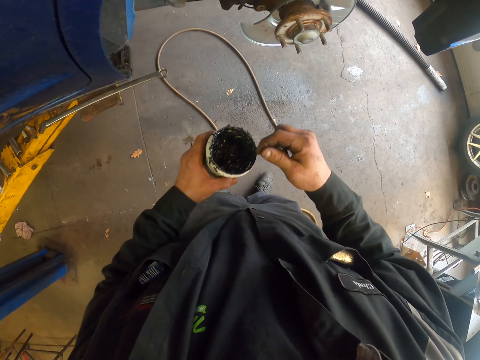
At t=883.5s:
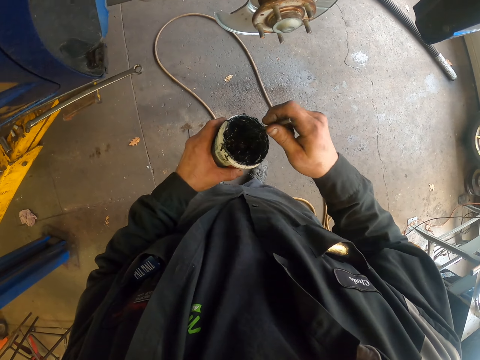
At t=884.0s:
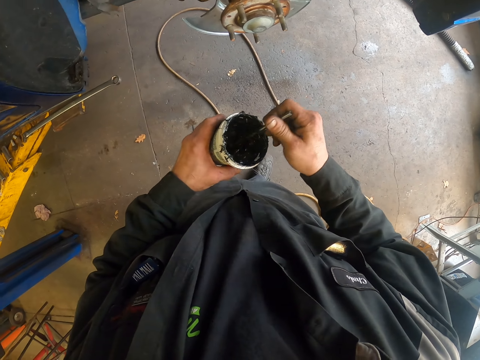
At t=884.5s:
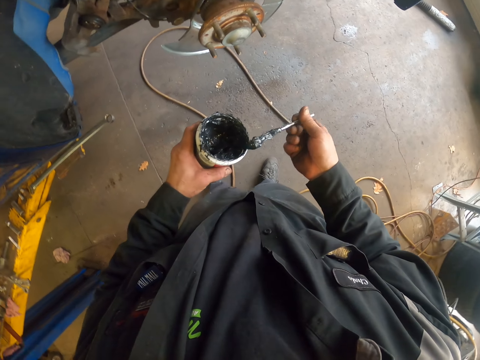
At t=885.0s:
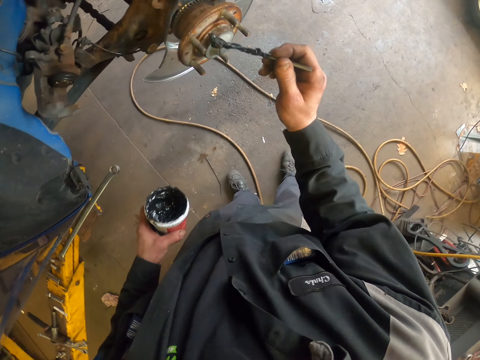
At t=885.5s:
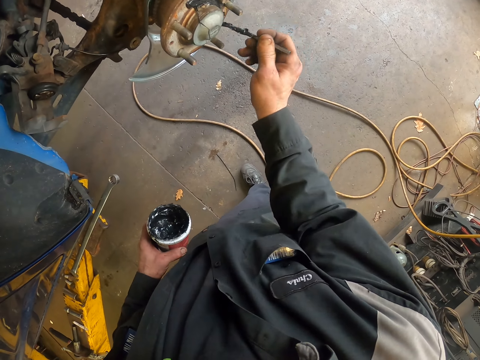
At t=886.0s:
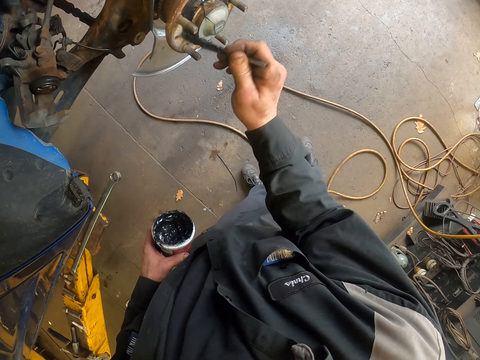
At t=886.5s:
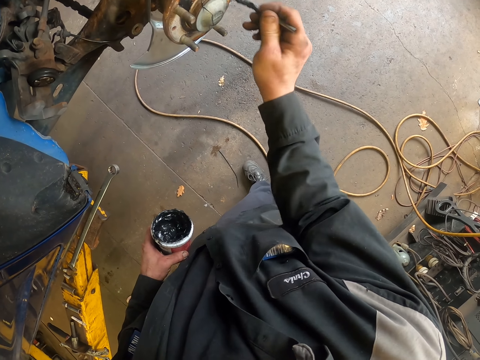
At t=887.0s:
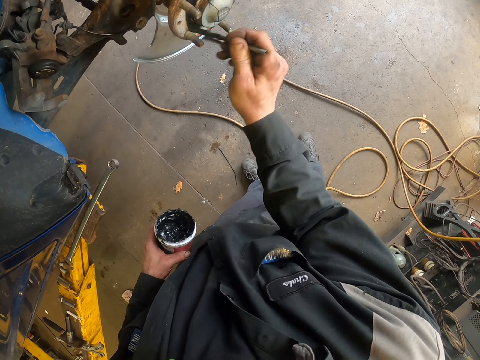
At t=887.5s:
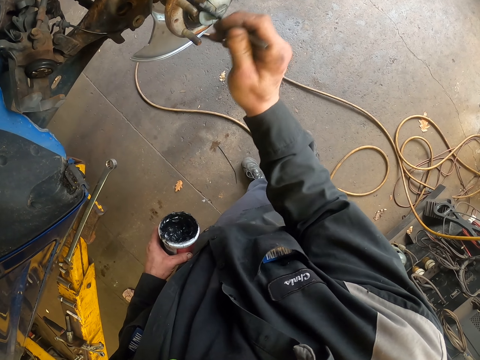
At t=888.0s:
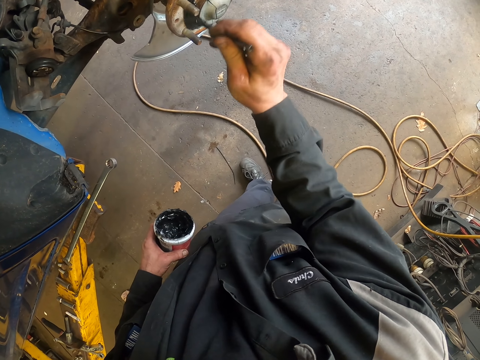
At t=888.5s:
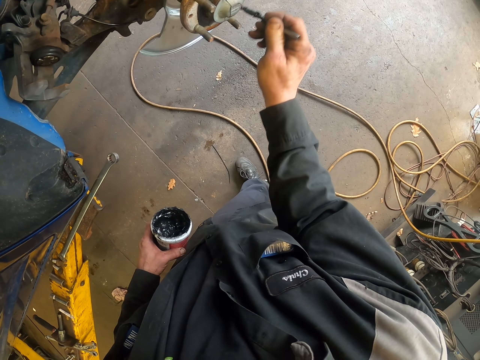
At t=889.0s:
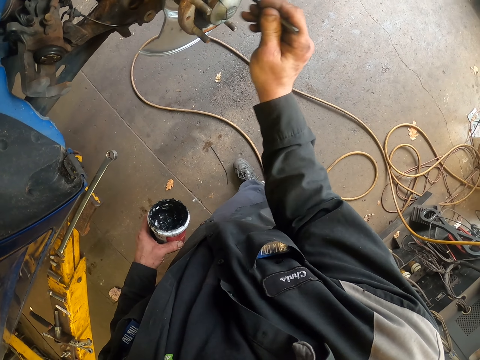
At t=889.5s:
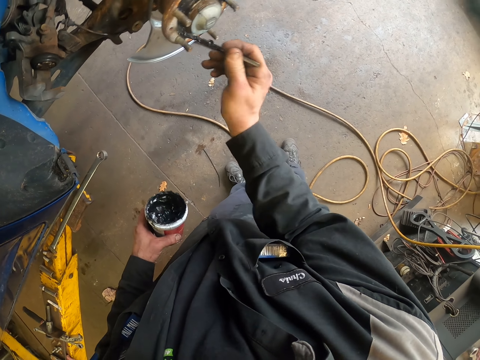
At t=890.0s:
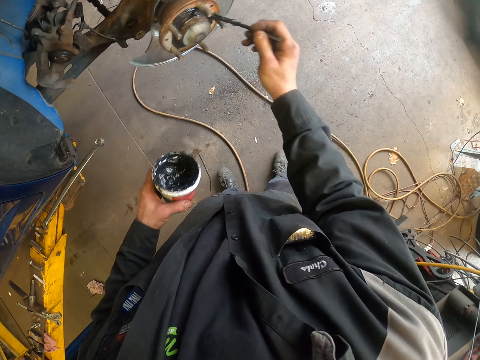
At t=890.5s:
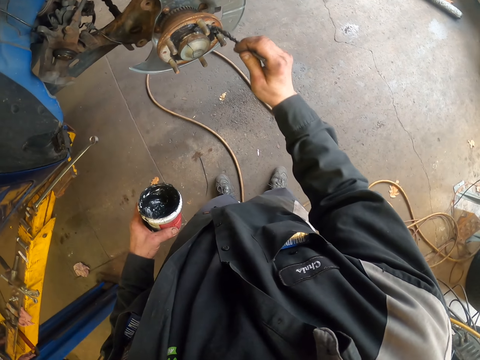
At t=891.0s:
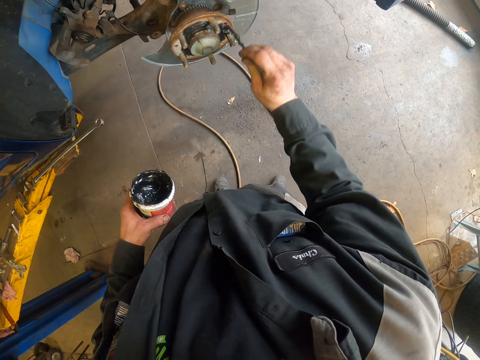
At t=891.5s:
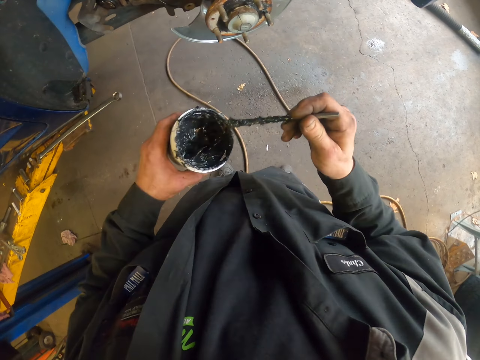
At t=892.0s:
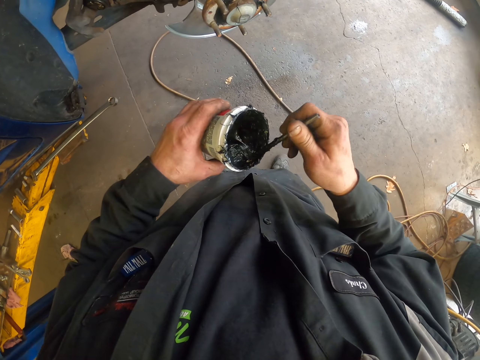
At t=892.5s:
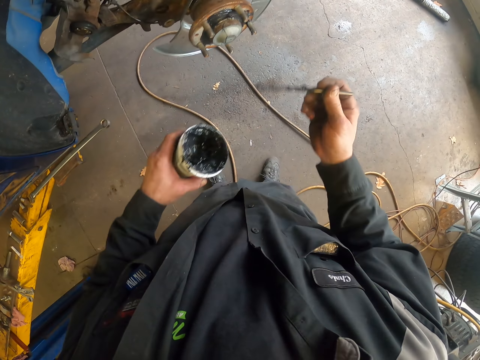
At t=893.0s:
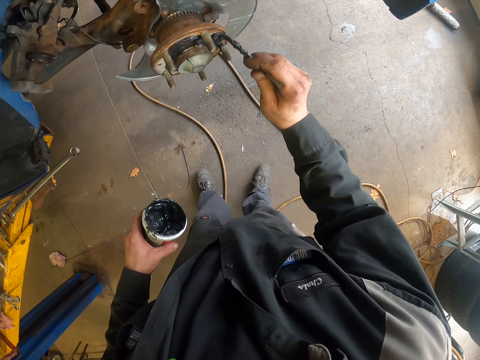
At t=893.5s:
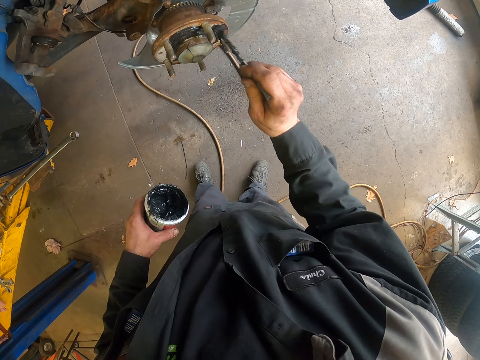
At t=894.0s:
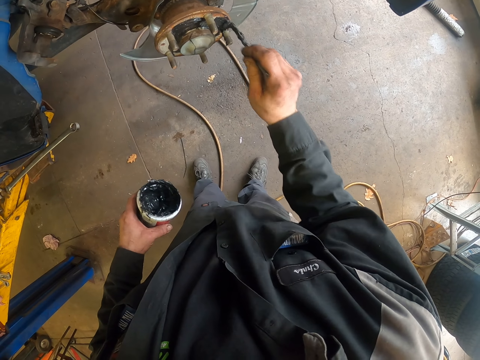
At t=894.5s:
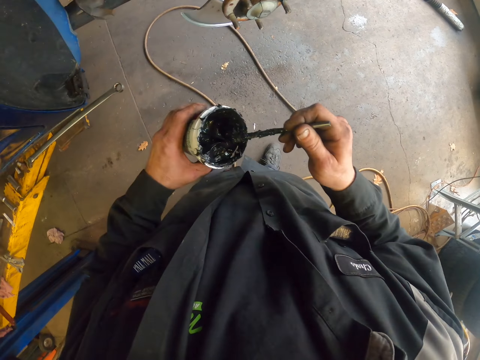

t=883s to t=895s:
The camera wearer scoops grease with a piece of metal. They apply the grease on the bearing hub or wheel bearing system with a stick. They scoop grease with the piece of metal and apply grease to the wheel bearing system.

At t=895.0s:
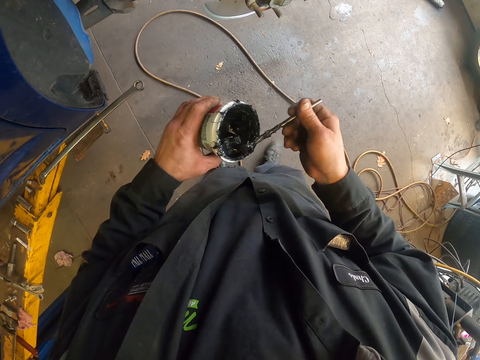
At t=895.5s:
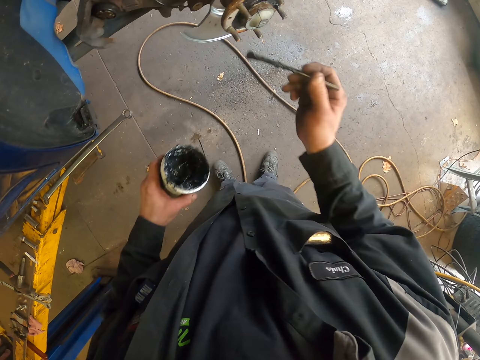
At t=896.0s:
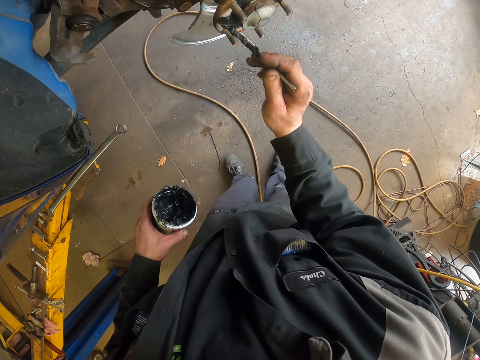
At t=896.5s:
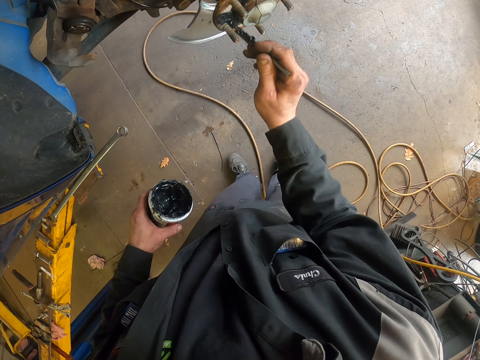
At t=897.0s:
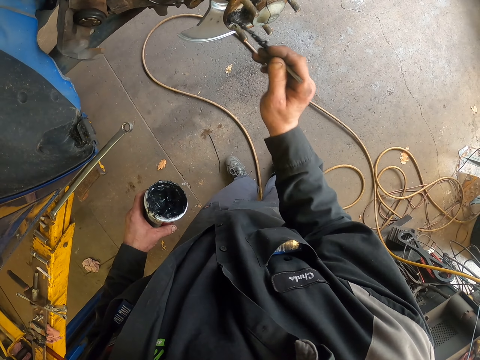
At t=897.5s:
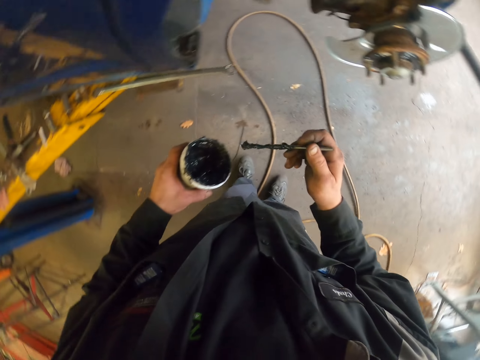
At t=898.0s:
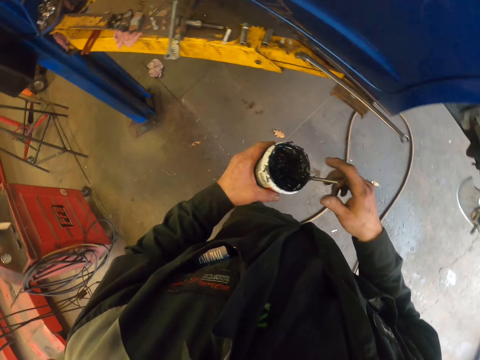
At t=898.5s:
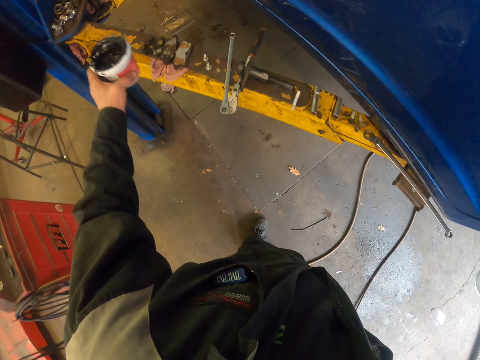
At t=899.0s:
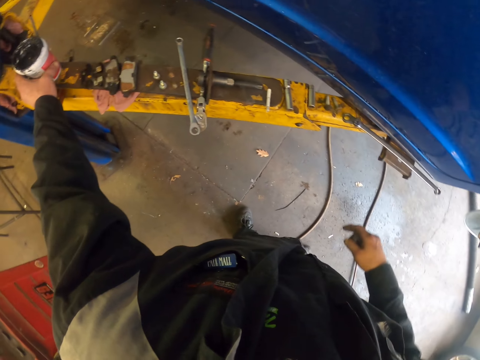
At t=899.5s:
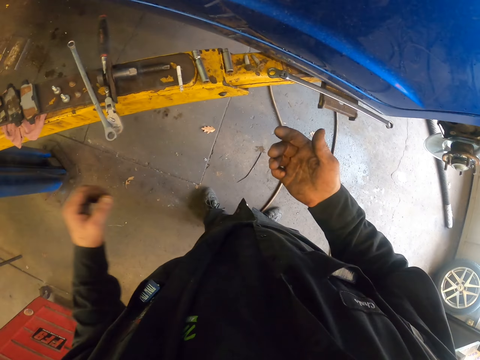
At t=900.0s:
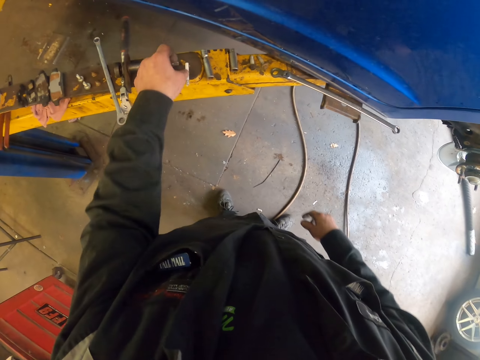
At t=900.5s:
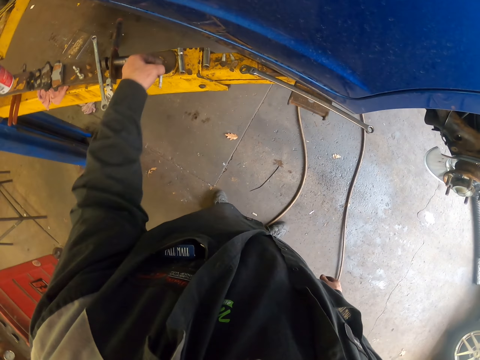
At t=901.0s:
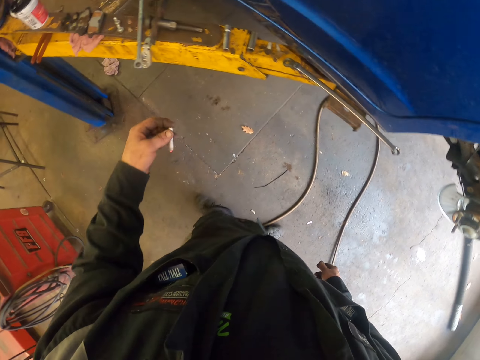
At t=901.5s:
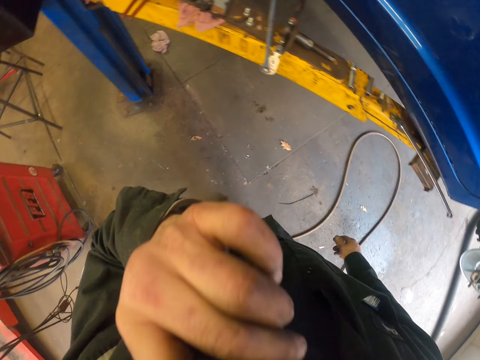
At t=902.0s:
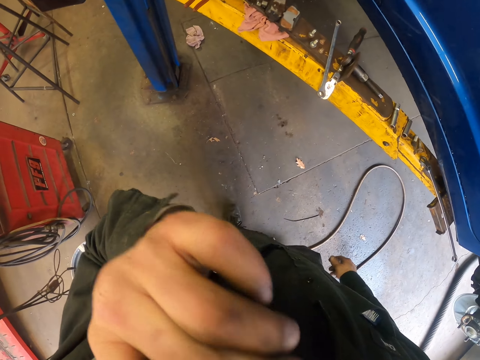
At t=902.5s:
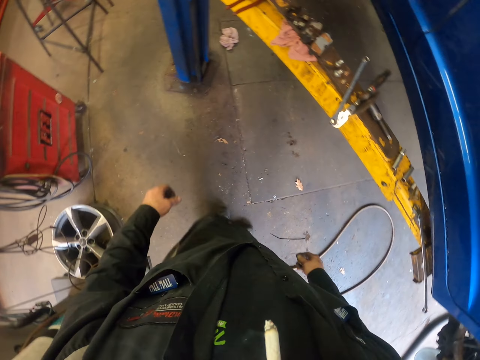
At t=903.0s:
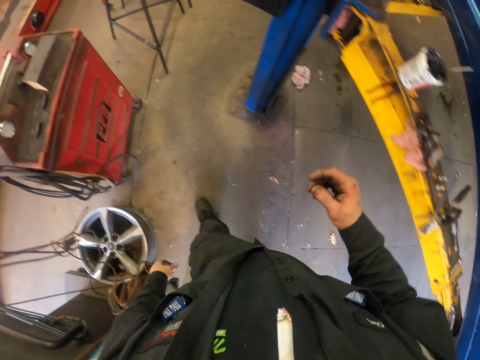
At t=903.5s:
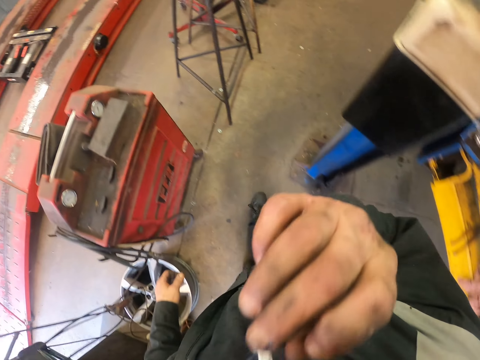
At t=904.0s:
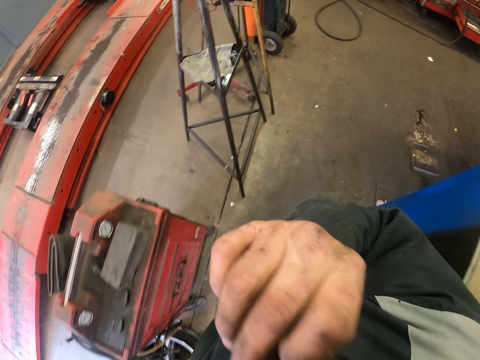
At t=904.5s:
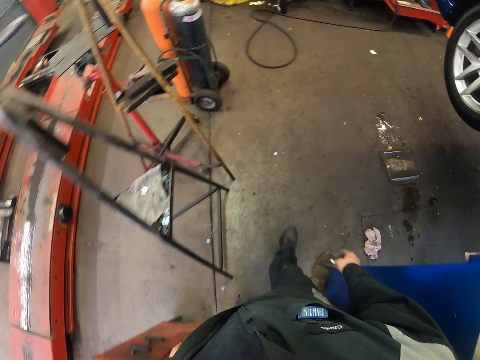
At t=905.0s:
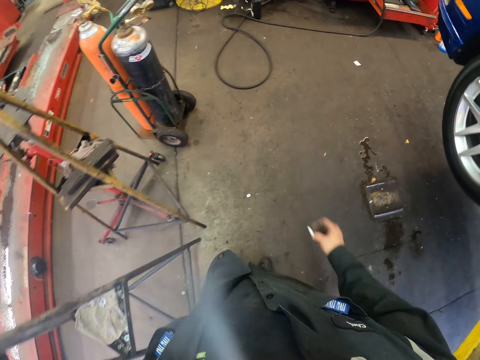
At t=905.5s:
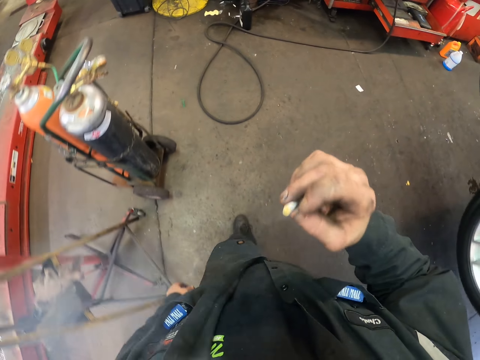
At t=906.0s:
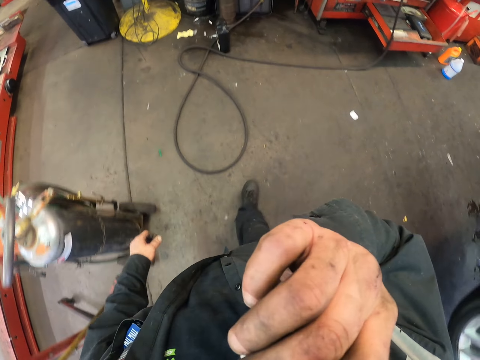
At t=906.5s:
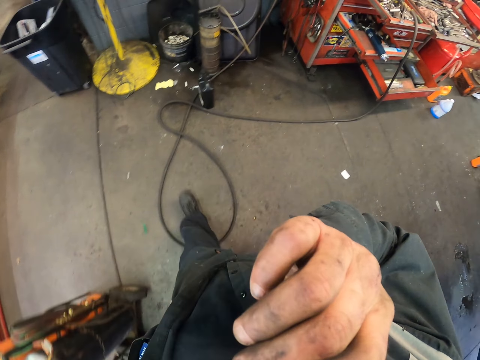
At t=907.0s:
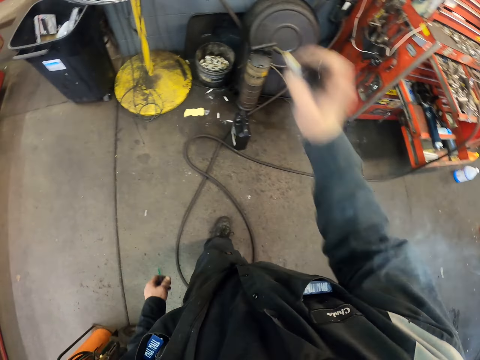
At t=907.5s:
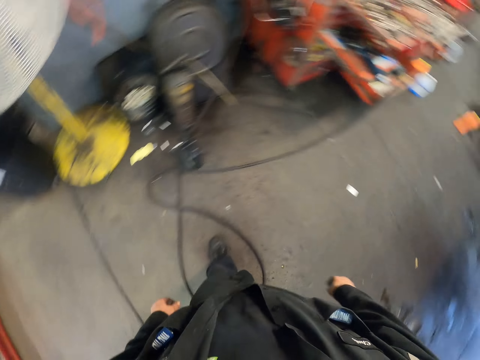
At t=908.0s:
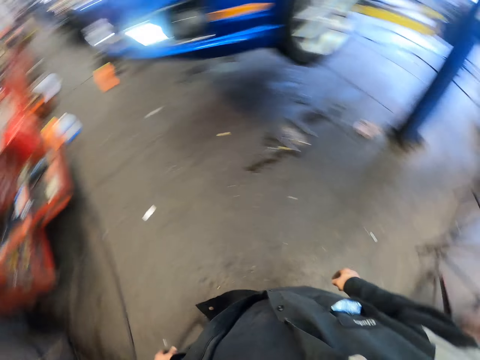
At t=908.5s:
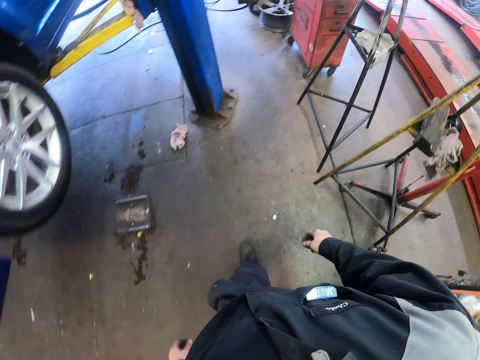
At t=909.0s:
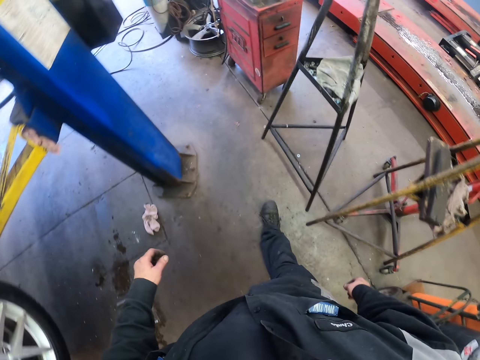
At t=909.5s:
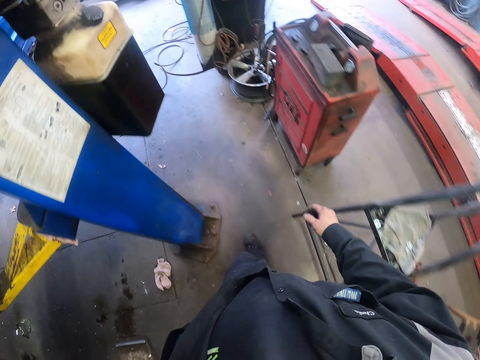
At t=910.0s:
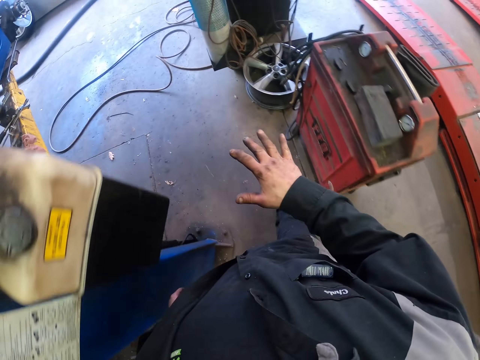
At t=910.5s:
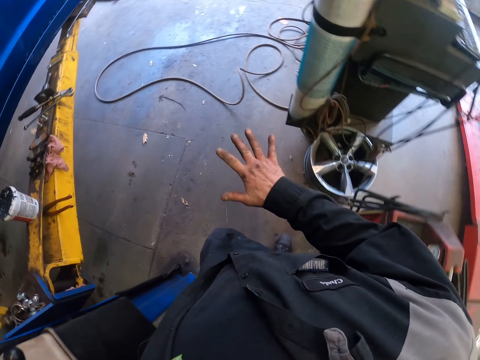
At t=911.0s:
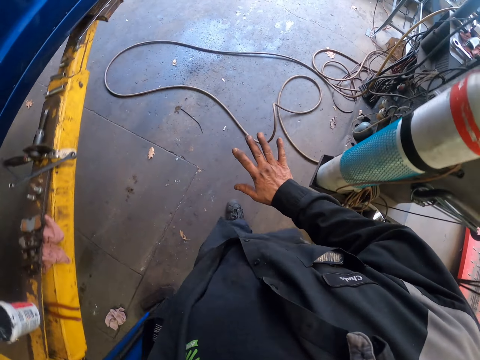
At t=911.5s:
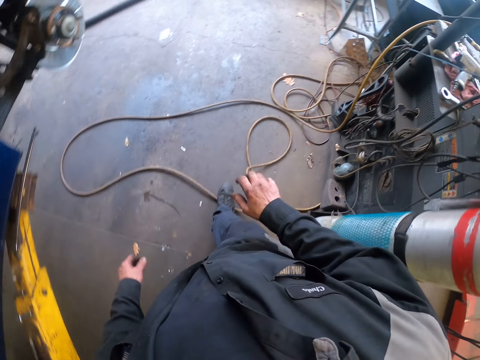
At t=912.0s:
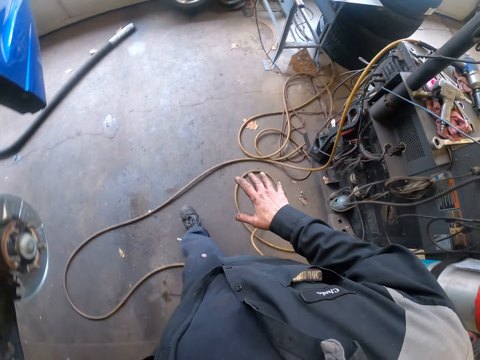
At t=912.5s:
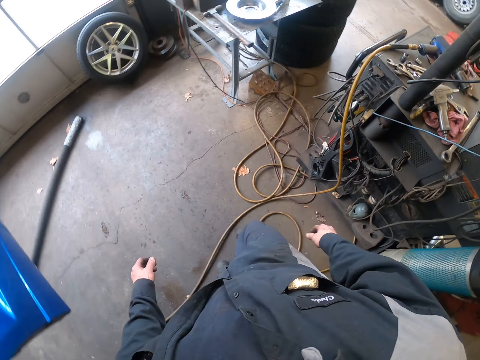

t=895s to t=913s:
The camera wearer scoops grease with a piece of metal. They apply grease to the wheel bearing system. They put the piece of metal in the container. They put the container on the metal structure. They look at the hand. They pick up a cigarette on the metal structure. They smoke the cigarette. They walk around. They pick the cigarette from the lips. They walk around. They smoke the cigarette. They pick the cigarette from the lips. They throw the cigarette in the dustbin. They turn around. They walk around. They stretch the hand.
